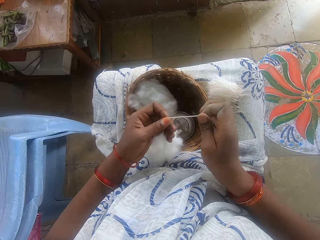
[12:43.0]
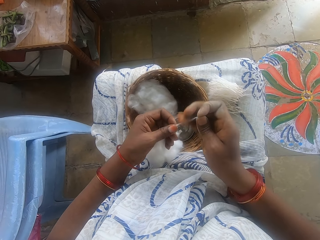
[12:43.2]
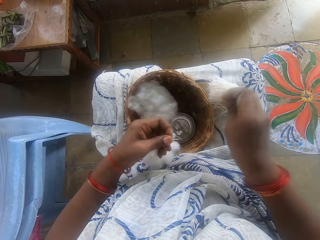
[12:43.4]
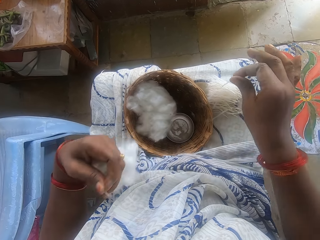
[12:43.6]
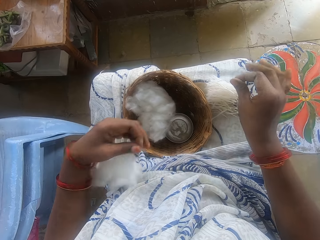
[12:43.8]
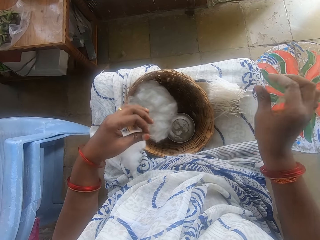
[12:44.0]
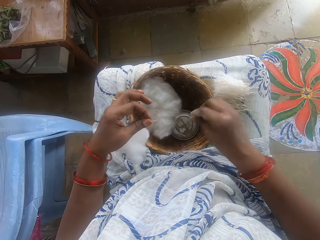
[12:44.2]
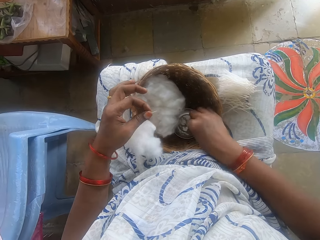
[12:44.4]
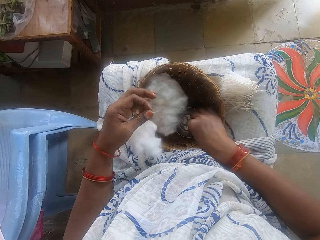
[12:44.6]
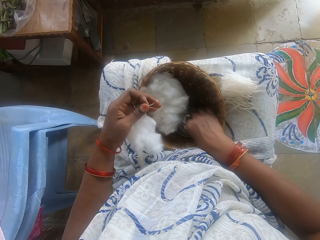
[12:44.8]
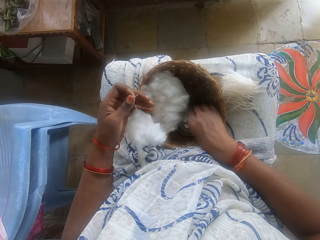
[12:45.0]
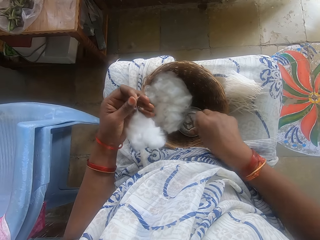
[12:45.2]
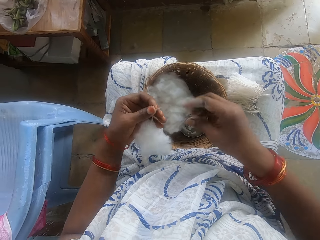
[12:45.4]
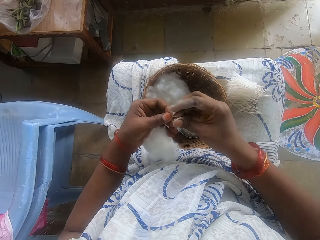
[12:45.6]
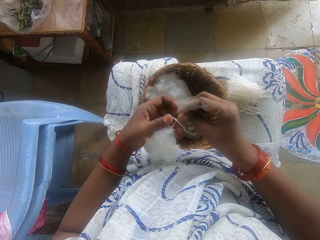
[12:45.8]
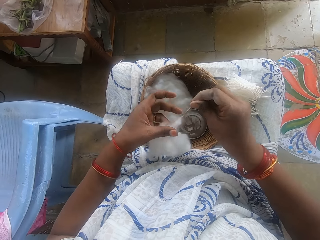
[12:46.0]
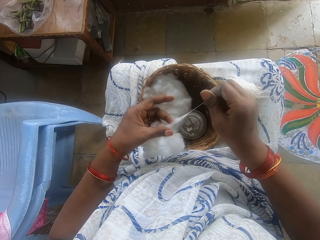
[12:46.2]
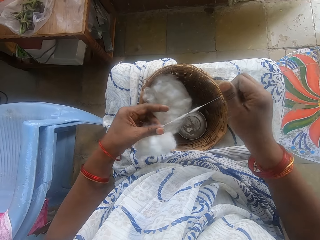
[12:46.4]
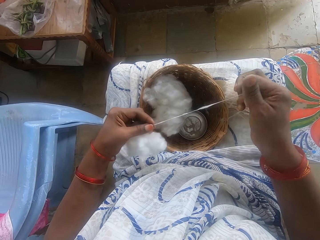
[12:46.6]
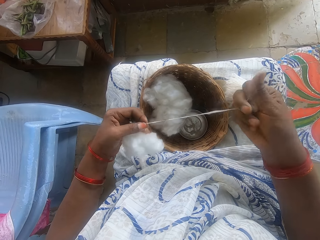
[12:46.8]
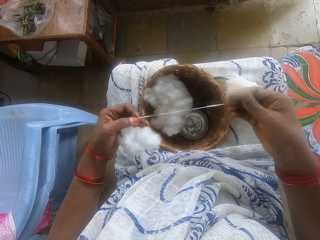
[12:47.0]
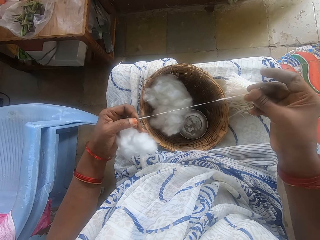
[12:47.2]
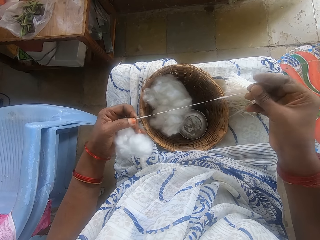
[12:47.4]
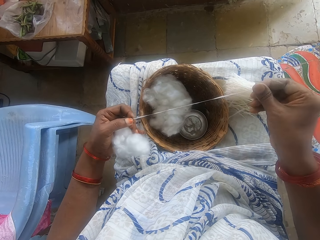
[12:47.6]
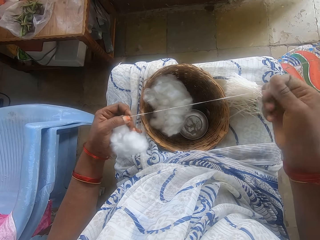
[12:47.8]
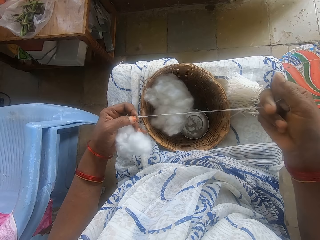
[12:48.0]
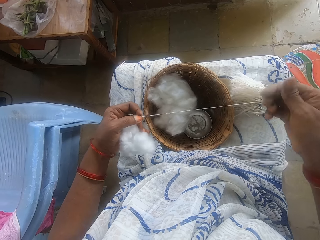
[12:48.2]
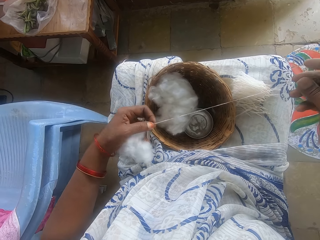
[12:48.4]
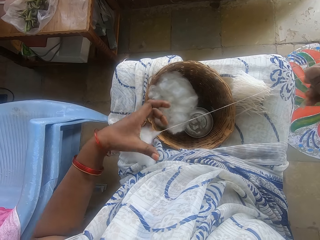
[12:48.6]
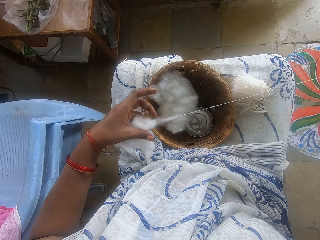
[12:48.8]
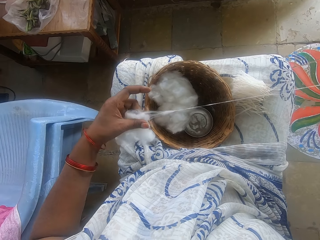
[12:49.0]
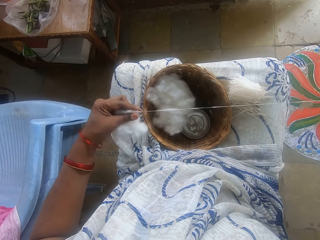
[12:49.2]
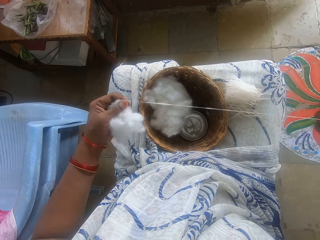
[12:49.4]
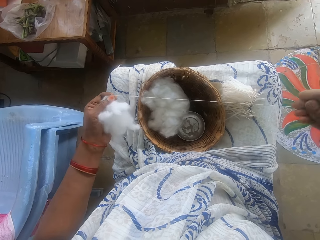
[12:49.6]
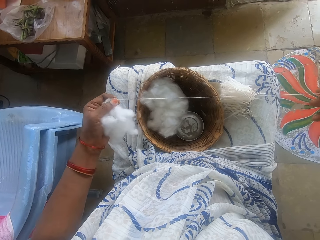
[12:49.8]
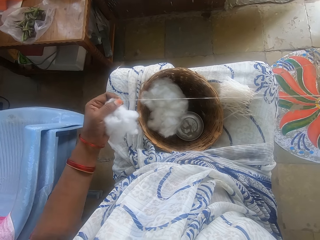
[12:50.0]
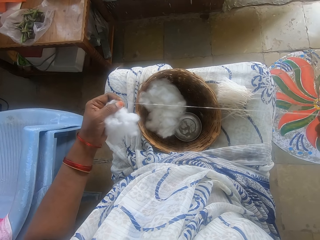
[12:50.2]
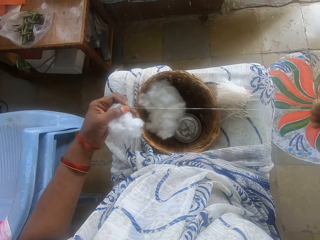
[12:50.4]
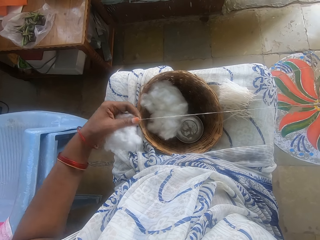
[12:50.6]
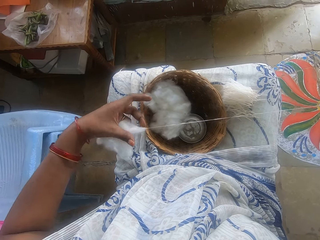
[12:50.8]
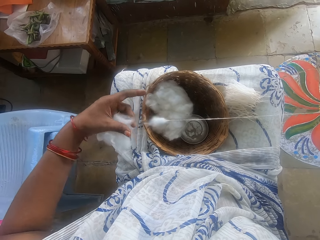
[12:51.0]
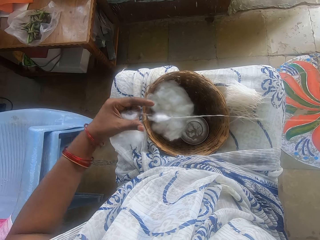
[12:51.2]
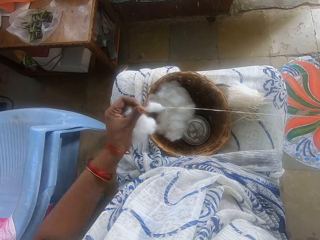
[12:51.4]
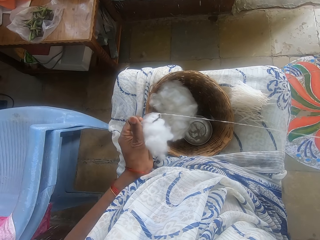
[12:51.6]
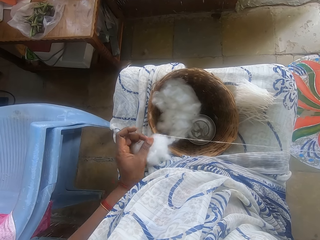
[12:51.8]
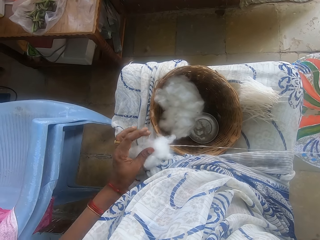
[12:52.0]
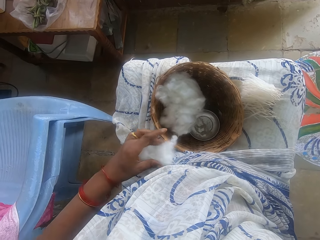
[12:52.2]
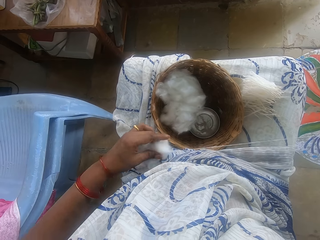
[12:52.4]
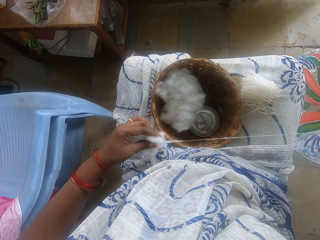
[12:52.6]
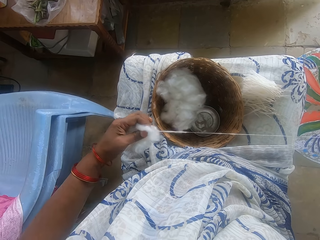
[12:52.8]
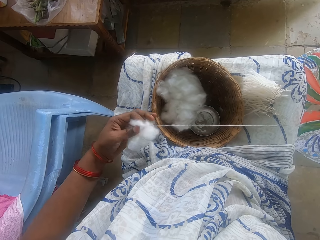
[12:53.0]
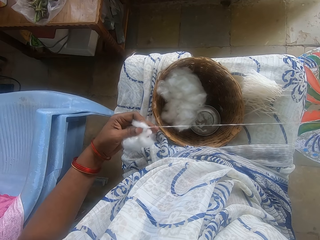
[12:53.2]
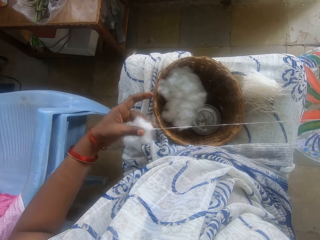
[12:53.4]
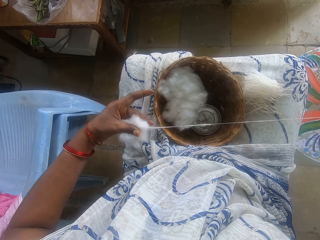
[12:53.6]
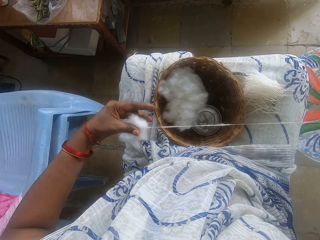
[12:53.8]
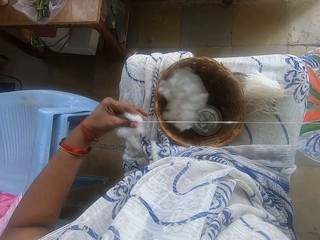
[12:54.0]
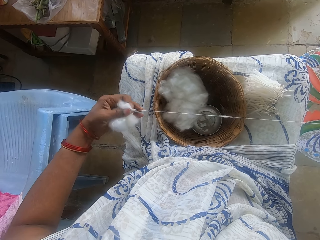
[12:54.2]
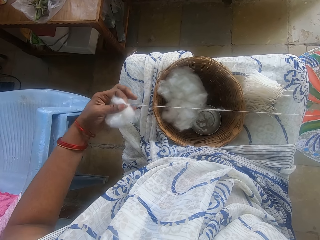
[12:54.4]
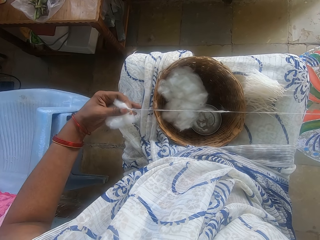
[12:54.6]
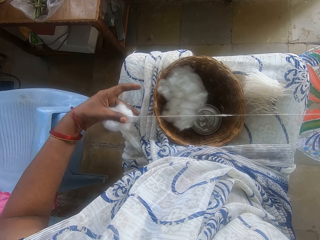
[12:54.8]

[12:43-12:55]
The camera wearer cuts the cotton wool with her hand. She drops the cotton wool on her lap. She touches the small bowl with ash in the basket. She threads the cotton wool with her hand. She spins the cotton.

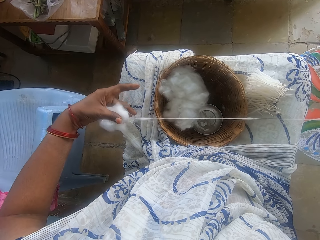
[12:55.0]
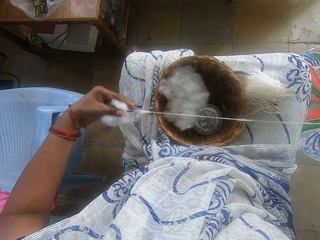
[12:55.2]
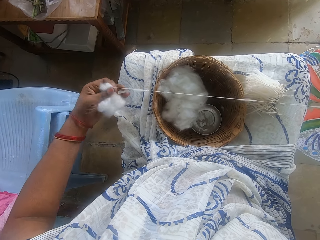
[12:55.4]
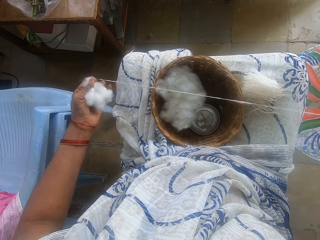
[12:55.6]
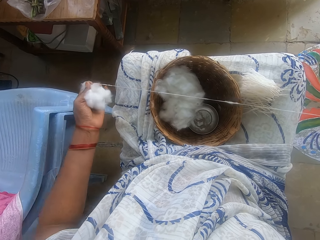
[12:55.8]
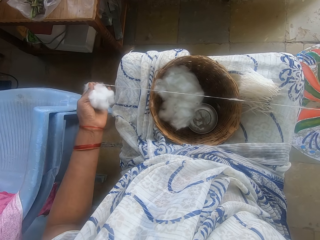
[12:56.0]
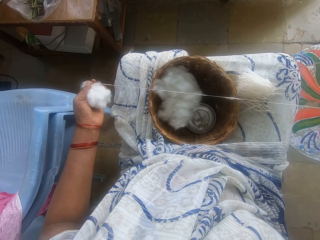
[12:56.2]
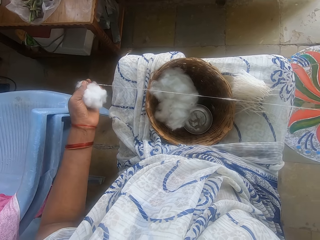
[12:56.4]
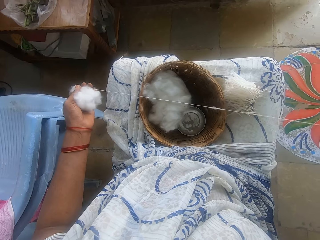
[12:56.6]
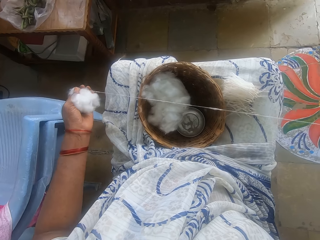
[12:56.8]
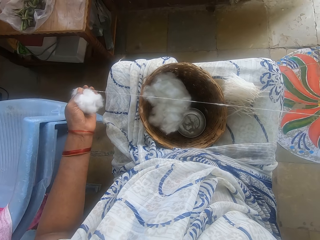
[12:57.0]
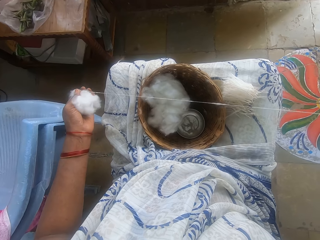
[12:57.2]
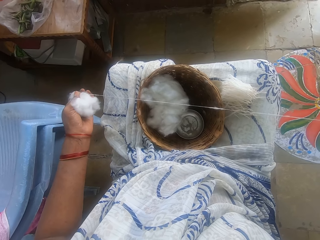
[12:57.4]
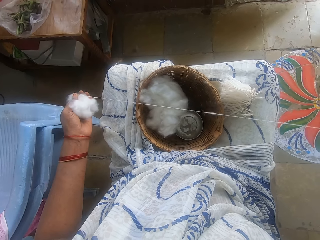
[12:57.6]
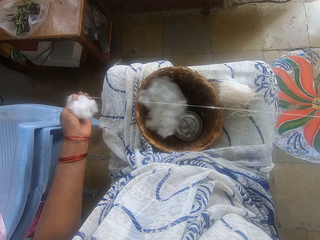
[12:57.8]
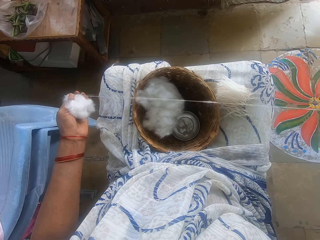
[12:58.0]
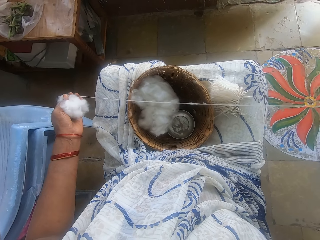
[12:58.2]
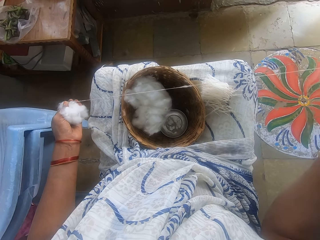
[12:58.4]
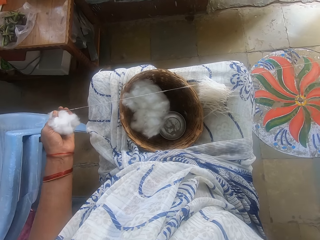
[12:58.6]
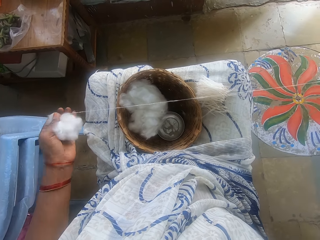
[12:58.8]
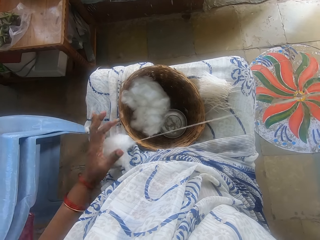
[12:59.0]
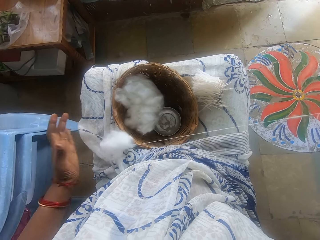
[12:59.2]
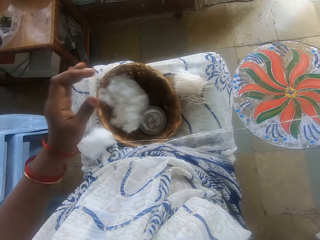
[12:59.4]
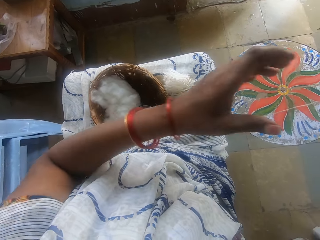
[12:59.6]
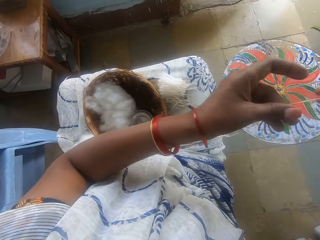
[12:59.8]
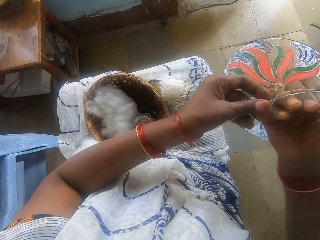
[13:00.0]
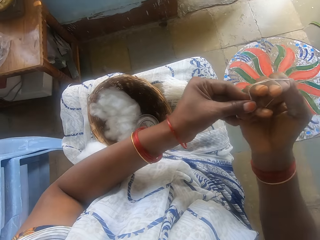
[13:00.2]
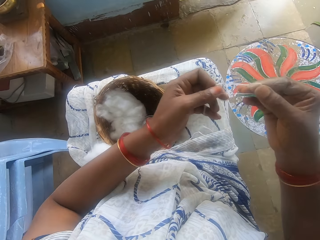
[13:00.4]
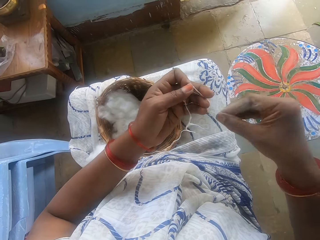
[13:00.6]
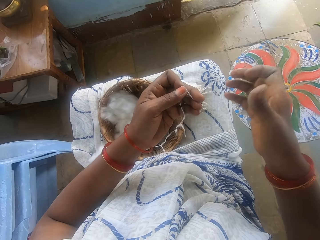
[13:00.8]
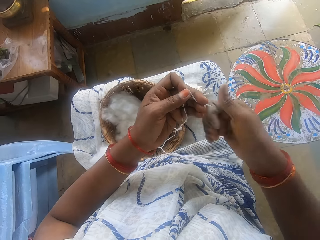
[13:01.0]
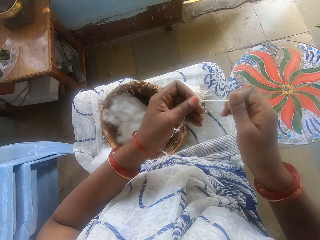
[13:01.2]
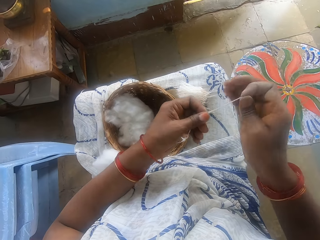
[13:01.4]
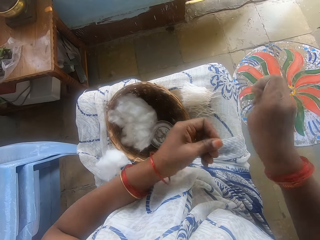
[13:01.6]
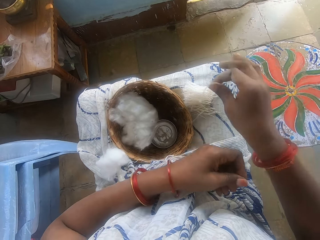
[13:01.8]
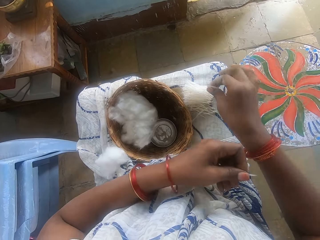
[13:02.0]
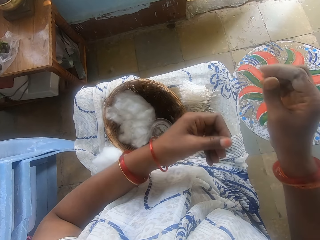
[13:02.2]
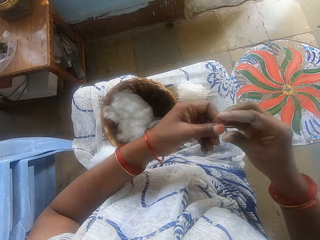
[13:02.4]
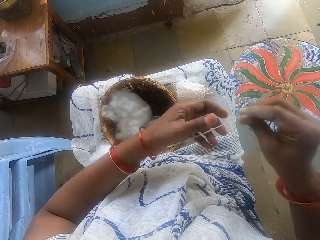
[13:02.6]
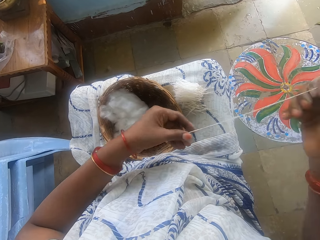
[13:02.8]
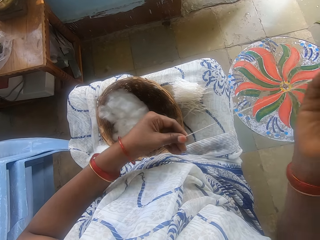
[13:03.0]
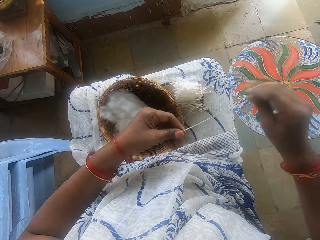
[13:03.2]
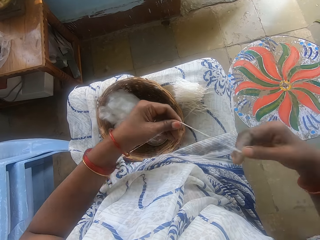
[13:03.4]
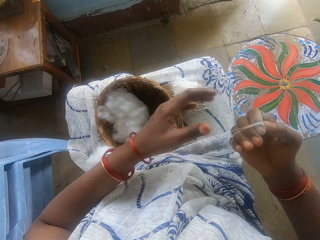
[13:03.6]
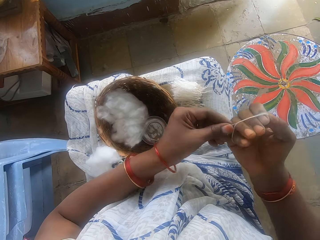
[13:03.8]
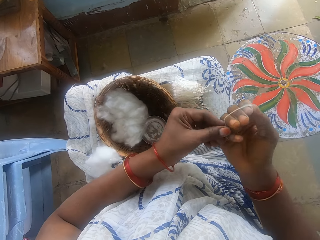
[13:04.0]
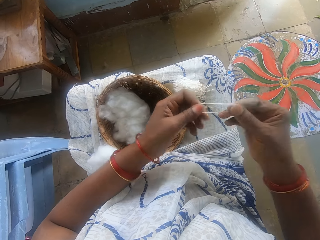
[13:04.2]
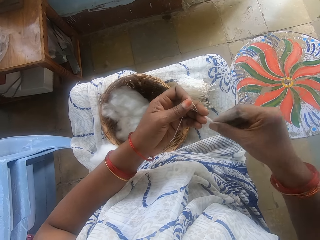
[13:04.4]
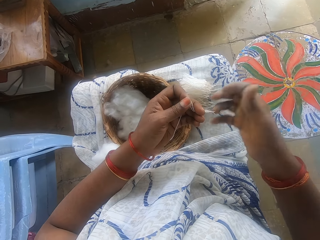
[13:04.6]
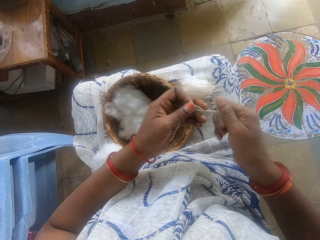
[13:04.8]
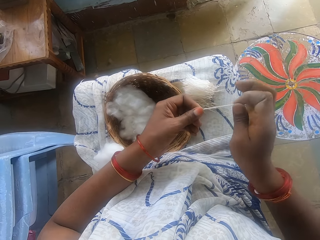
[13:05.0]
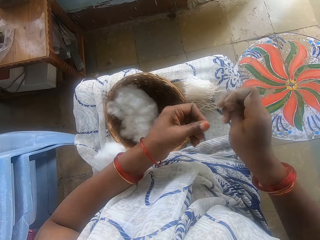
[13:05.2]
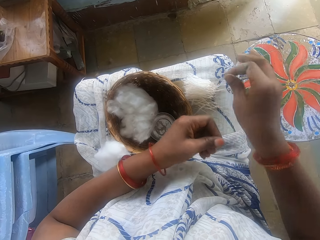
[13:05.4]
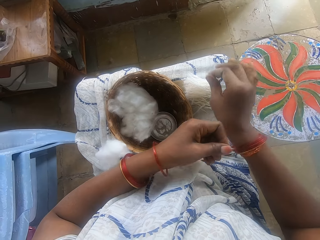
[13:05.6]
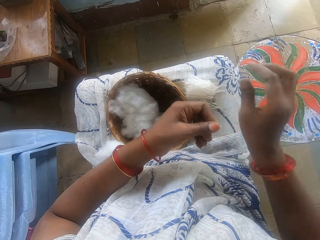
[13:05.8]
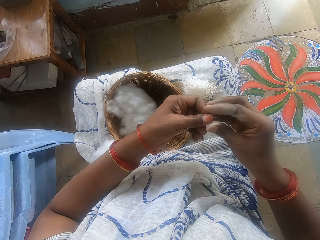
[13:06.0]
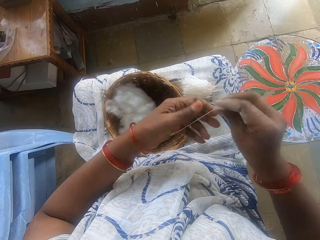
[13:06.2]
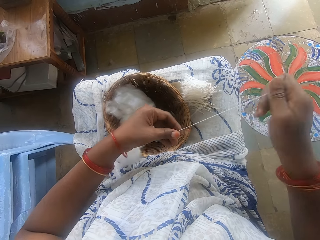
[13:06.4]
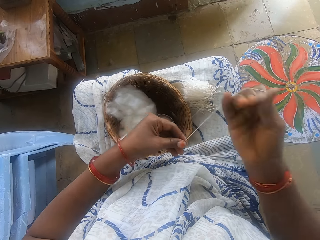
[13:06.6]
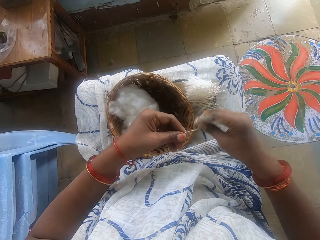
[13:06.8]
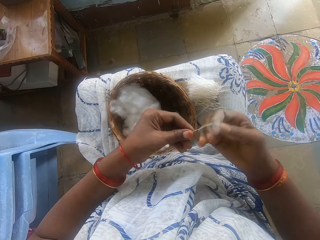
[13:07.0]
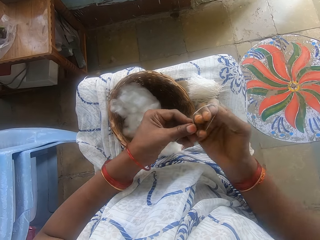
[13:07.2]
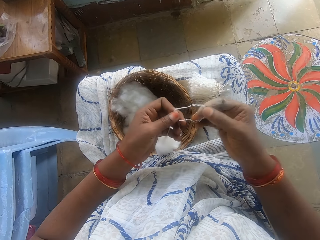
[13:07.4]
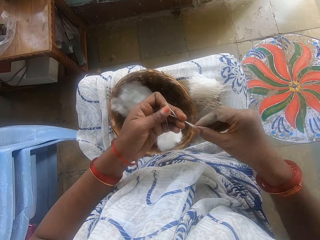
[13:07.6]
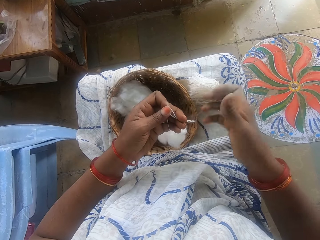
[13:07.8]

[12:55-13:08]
The camera wearer measures the cotton wool with her hand. She cuts the cotton wool with her hand. She drops the cotton wool on her lap. She spins the cotton. She measures the cotton wool with her hand. She cuts the cotton wool with her hand. She drops the cotton wool on her lap. She measures the cotton wool with her hand. She spins the cotton.
